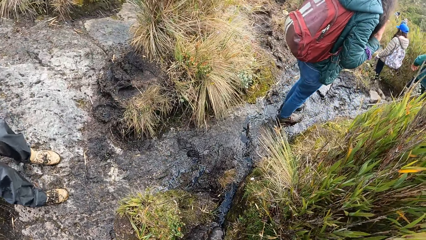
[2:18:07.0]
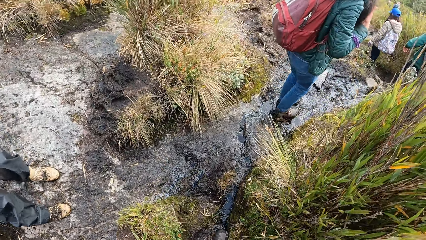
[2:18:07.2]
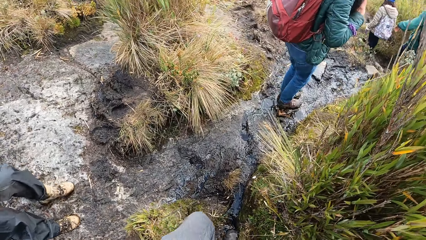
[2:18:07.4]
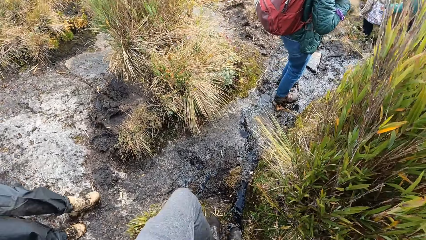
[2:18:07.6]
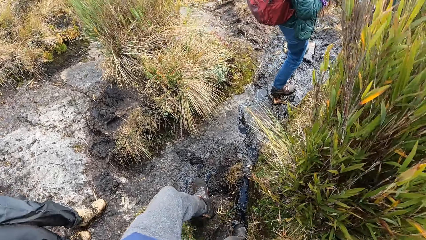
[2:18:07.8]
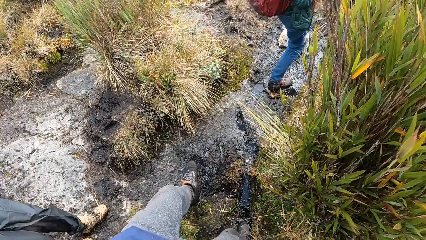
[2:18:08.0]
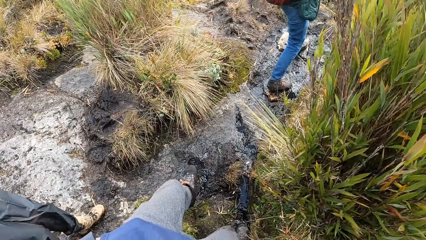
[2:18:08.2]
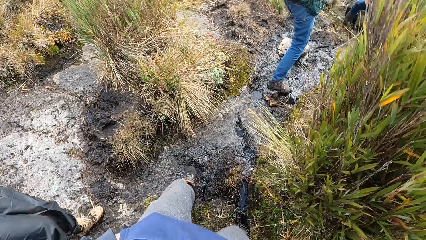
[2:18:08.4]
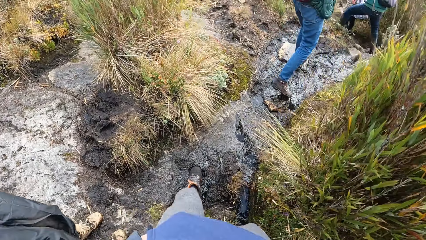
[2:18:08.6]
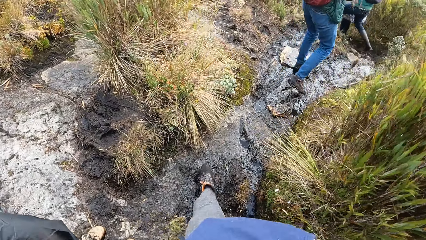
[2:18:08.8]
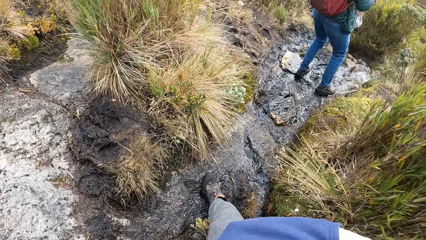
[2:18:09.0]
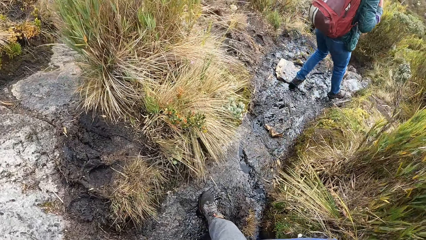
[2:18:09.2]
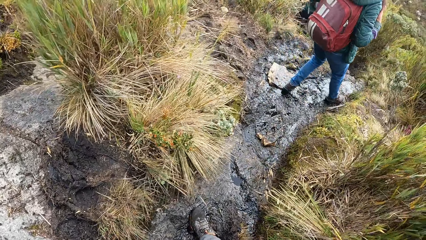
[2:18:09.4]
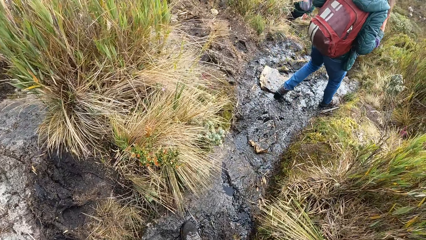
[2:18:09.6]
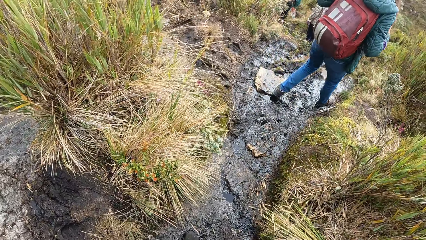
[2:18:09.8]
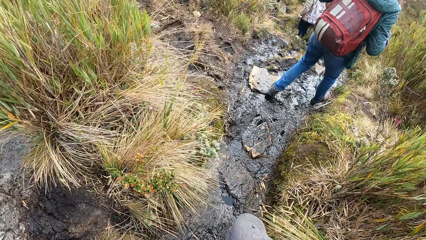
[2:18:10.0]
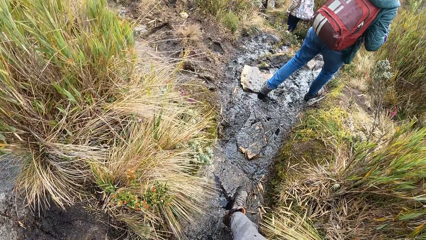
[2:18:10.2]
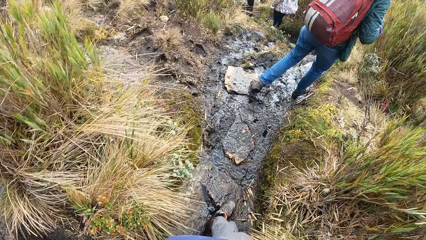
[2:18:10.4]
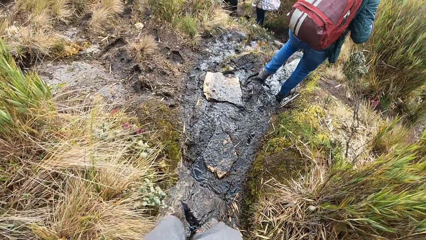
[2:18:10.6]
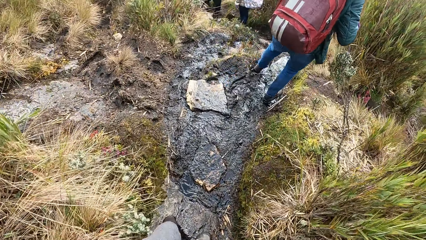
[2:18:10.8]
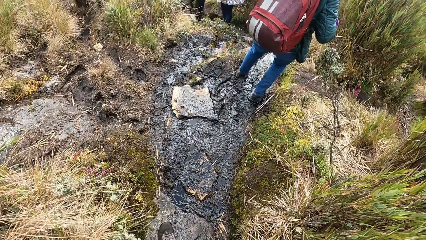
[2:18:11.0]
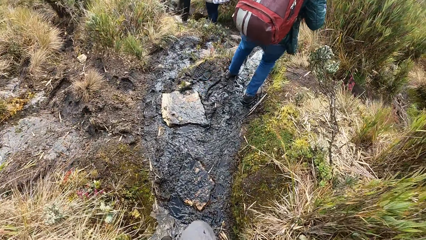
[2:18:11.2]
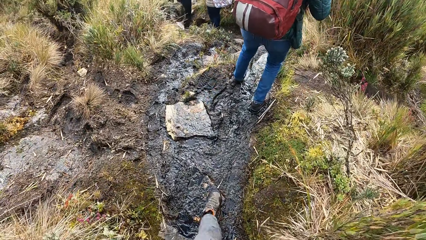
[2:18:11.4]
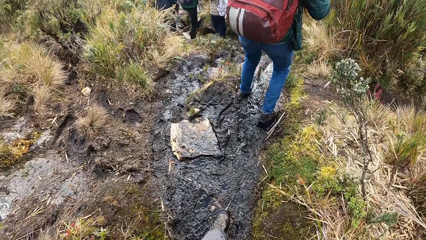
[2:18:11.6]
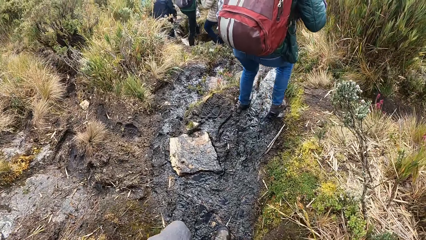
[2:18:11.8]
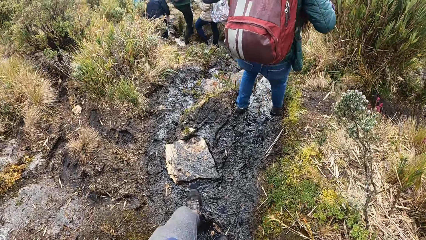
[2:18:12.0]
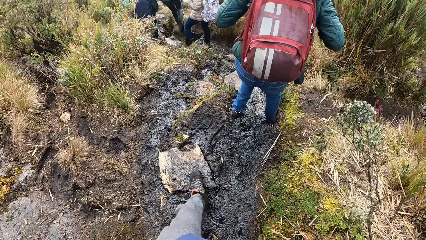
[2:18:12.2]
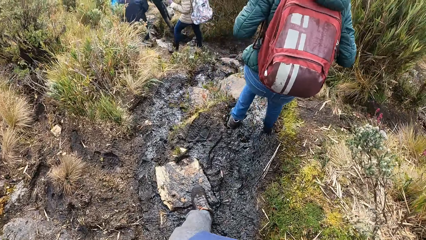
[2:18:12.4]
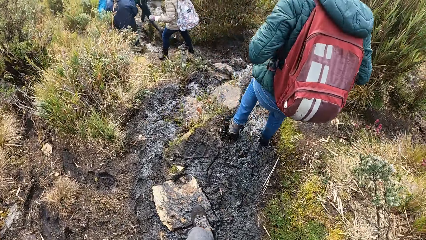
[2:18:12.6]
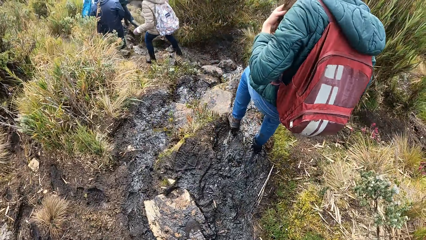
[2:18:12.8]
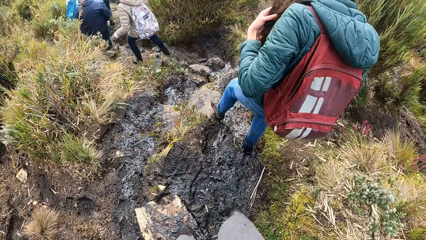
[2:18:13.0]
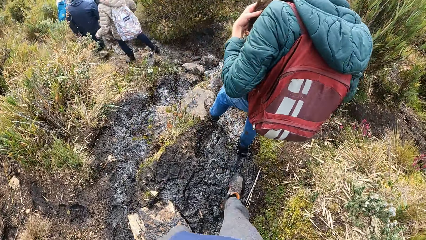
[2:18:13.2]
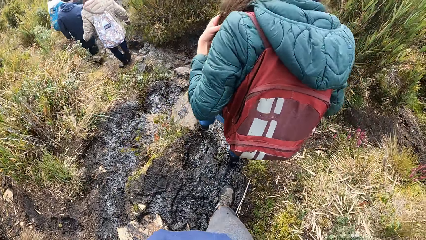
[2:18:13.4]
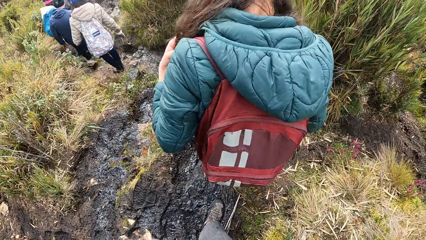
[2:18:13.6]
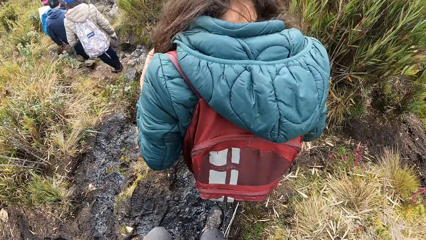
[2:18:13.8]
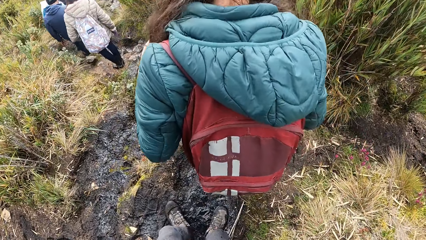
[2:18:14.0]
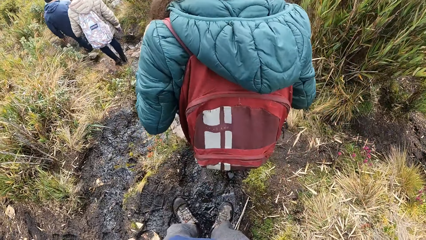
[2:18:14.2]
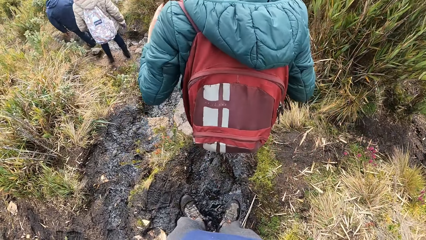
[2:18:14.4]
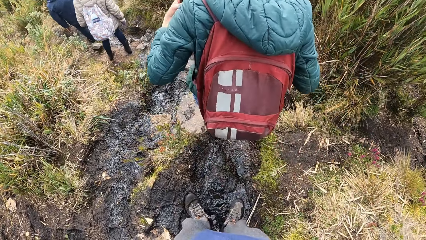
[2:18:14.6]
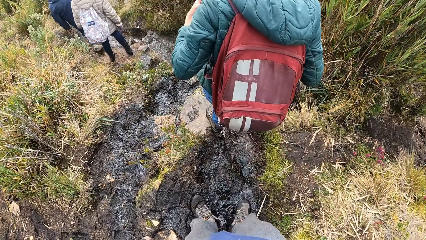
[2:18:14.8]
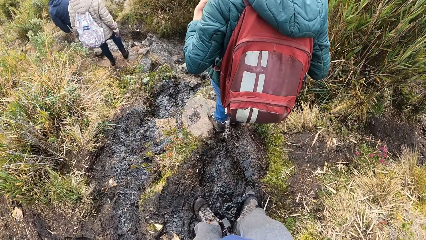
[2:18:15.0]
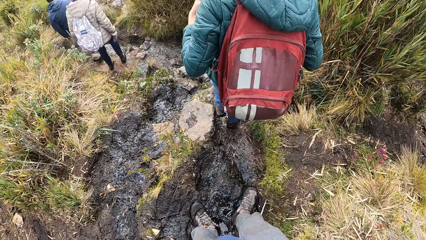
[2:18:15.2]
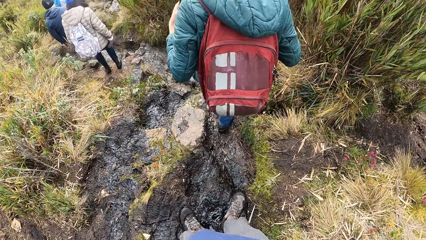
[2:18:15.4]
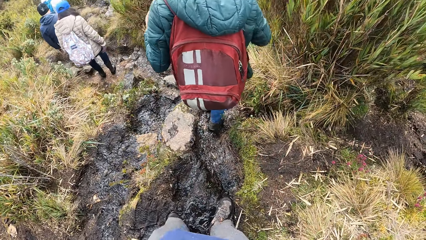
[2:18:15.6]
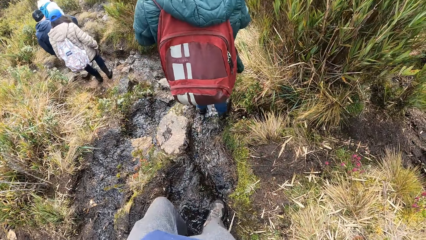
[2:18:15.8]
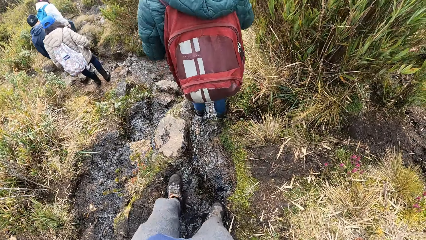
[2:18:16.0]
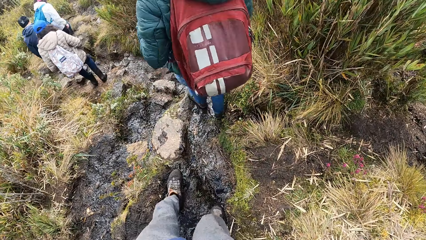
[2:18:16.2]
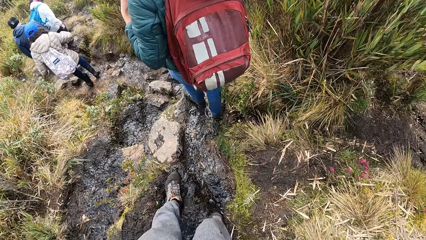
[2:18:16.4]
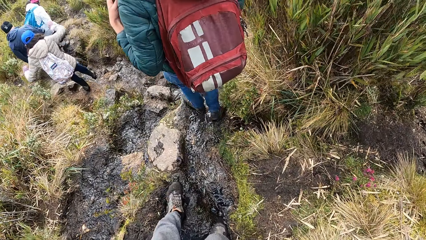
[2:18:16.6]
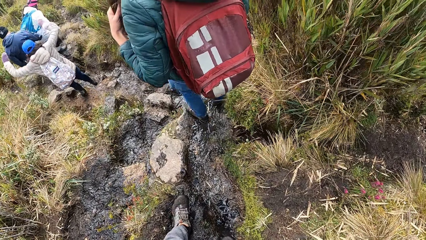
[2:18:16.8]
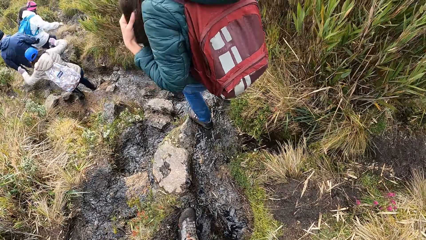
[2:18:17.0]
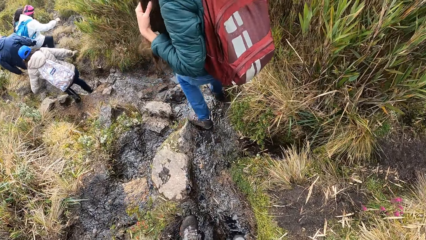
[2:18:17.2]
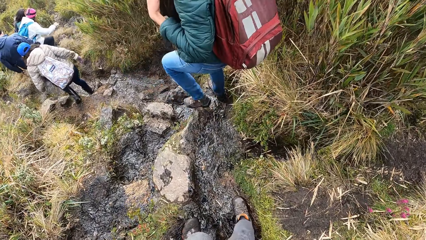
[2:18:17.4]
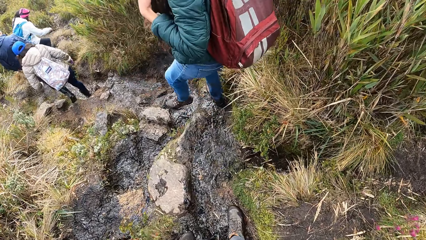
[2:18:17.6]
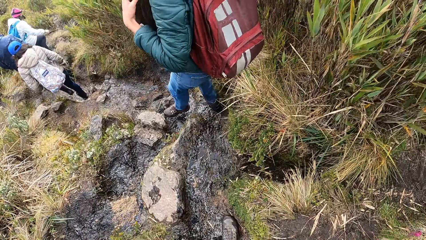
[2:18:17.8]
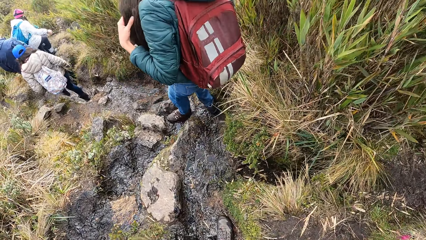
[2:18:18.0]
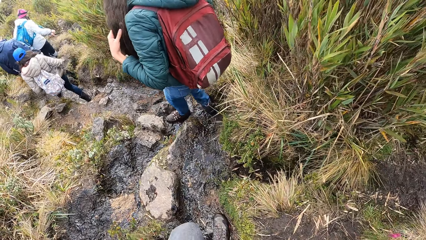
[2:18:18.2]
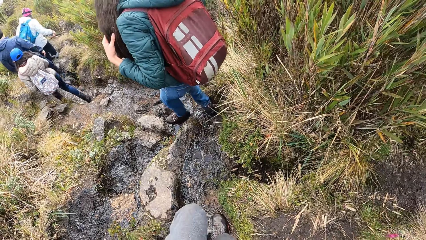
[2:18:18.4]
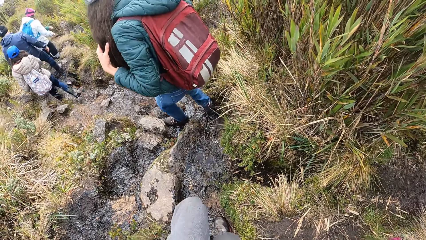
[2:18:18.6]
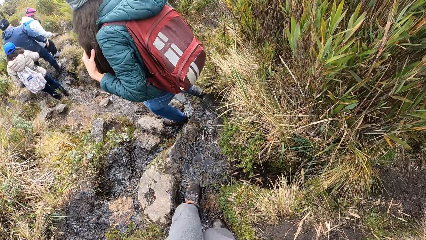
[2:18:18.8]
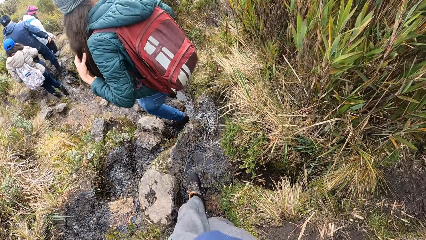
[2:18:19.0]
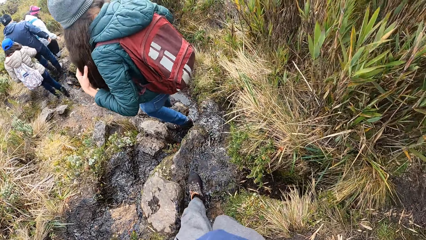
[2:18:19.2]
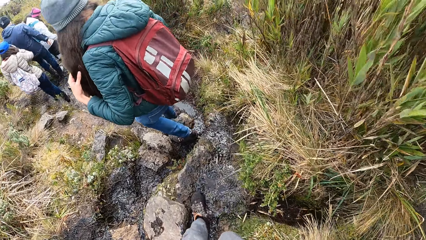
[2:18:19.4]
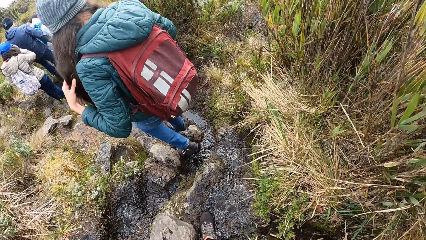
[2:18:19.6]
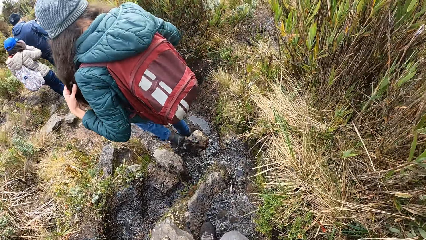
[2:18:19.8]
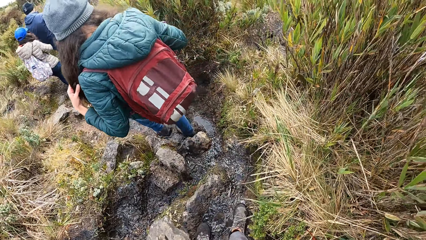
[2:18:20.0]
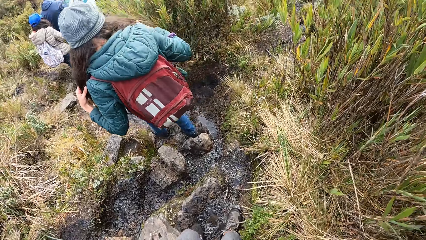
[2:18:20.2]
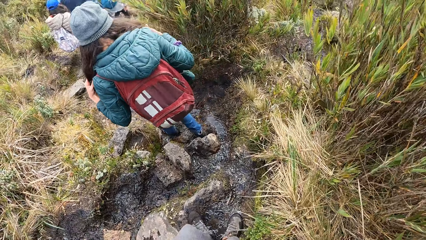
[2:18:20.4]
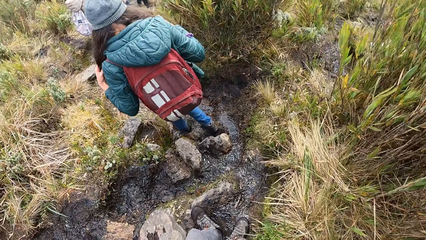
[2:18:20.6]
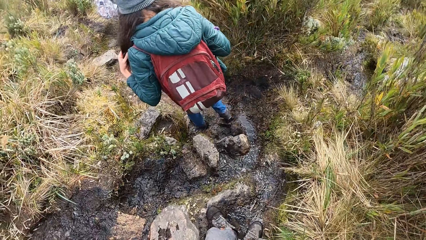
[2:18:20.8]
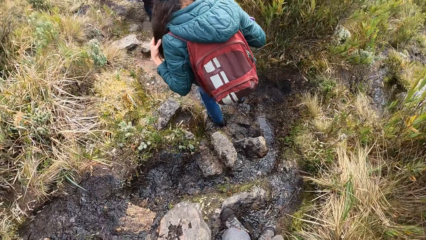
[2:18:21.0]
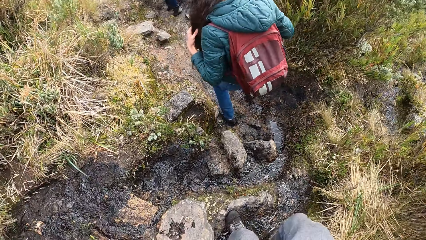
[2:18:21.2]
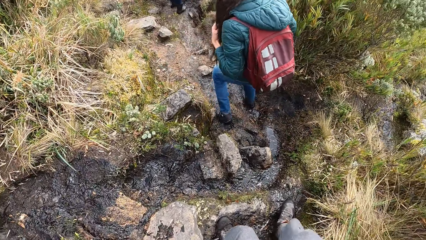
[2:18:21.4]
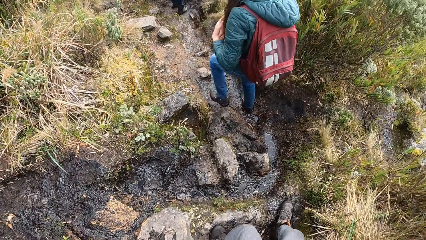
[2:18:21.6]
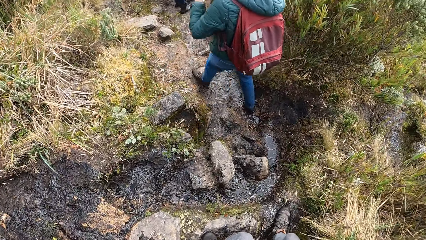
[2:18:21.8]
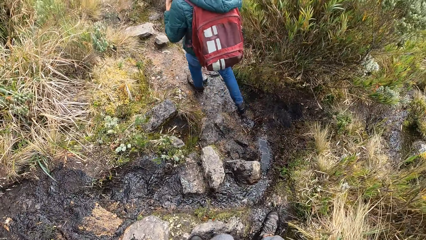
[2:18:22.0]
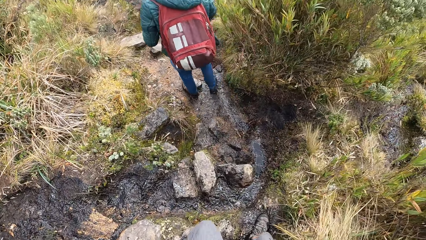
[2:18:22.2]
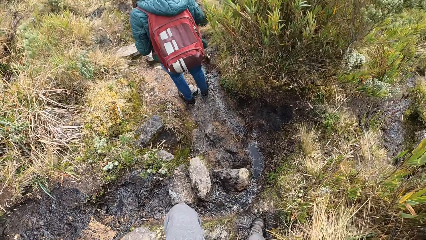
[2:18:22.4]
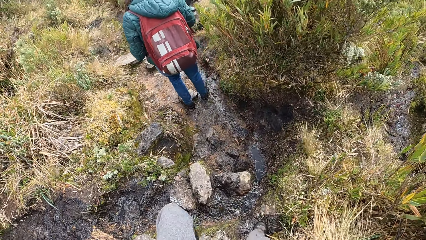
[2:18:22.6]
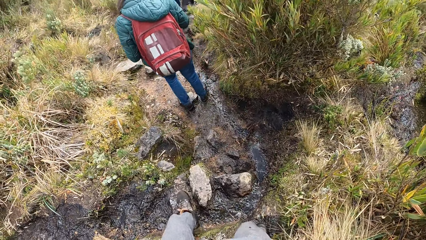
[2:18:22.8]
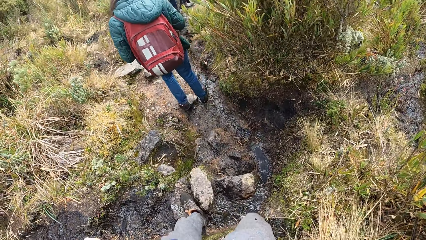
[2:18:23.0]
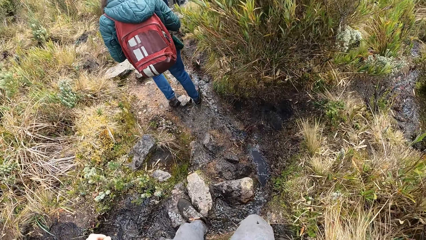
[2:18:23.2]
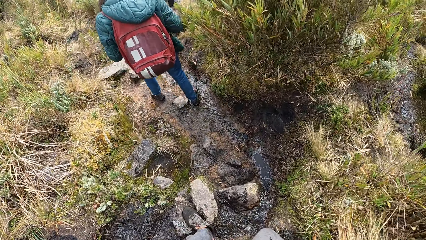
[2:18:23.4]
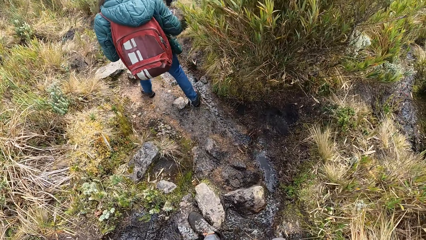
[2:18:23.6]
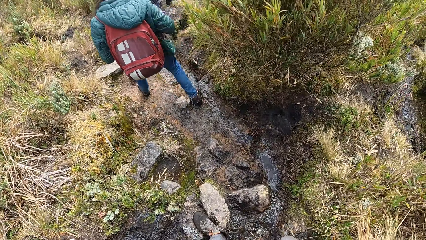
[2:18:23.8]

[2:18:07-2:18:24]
The camera wearer walks on the path.
